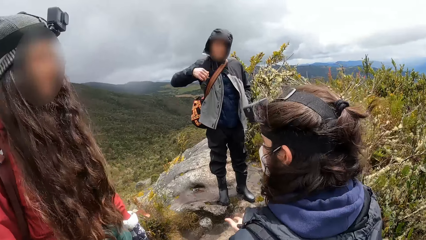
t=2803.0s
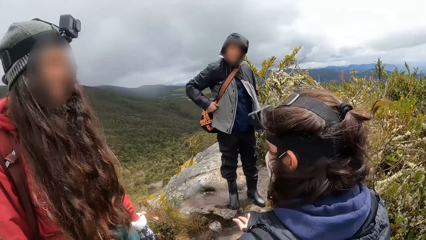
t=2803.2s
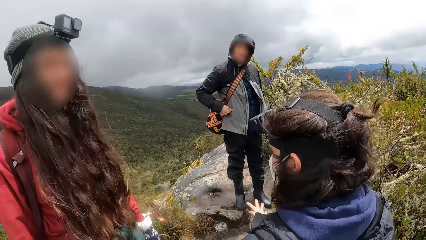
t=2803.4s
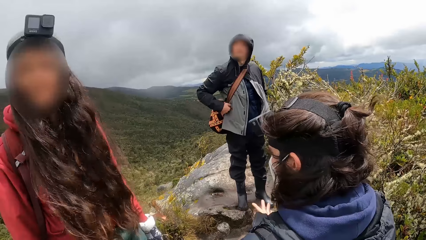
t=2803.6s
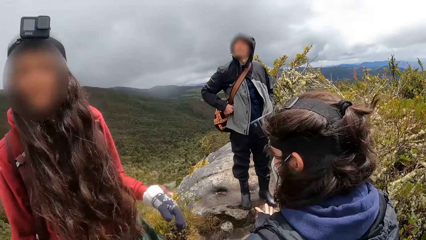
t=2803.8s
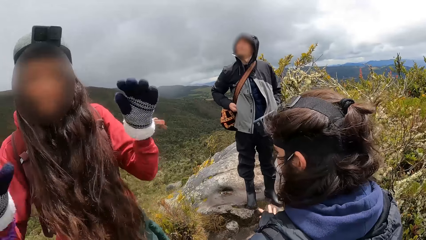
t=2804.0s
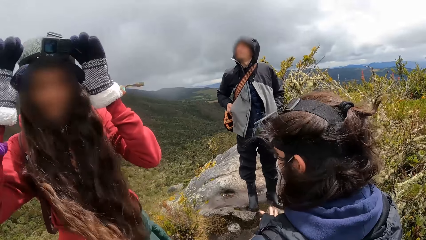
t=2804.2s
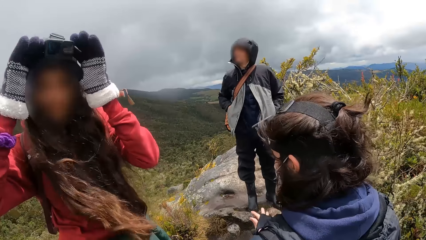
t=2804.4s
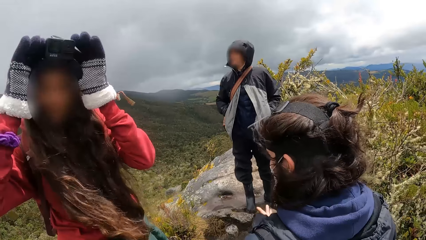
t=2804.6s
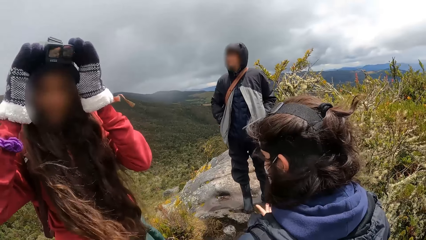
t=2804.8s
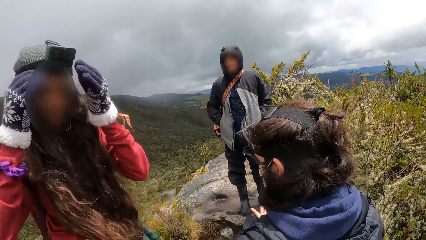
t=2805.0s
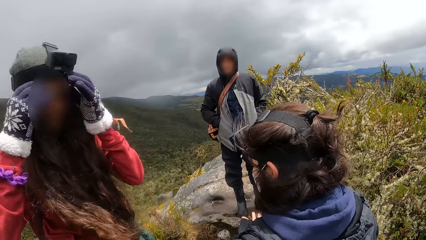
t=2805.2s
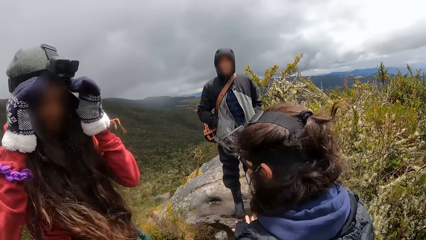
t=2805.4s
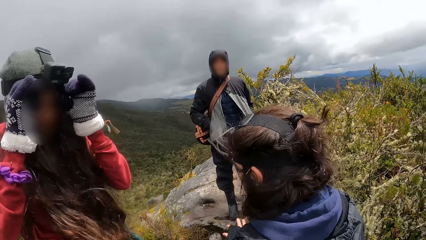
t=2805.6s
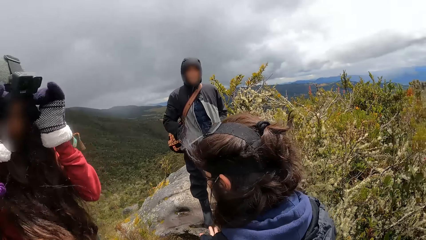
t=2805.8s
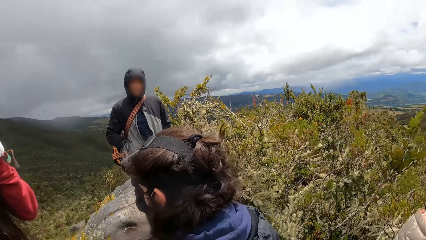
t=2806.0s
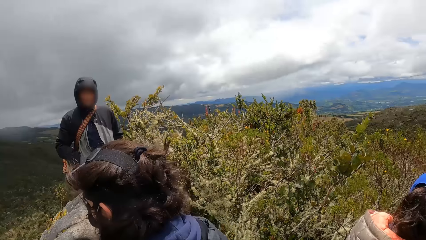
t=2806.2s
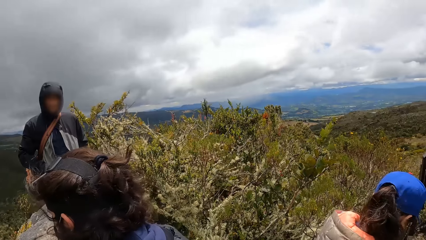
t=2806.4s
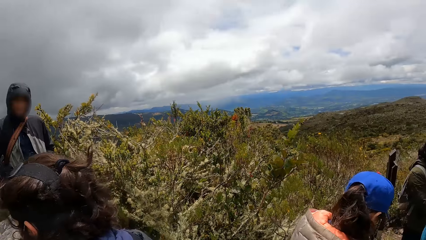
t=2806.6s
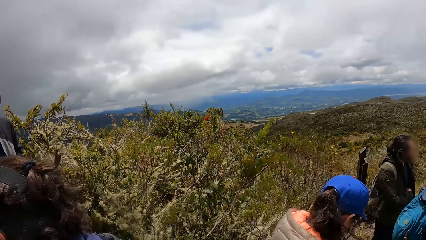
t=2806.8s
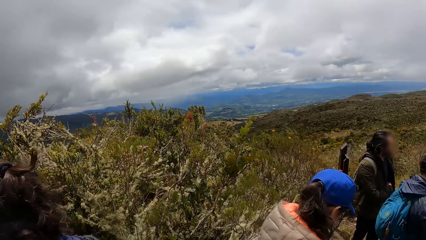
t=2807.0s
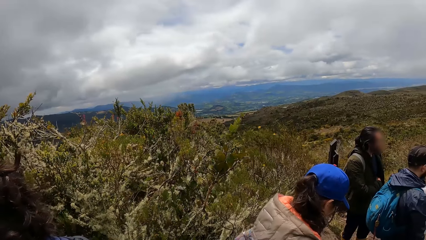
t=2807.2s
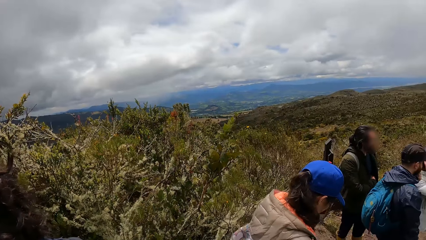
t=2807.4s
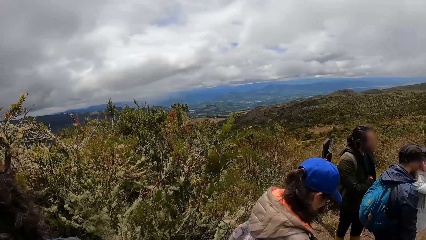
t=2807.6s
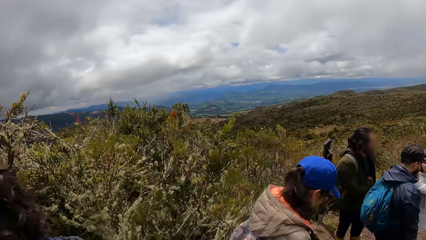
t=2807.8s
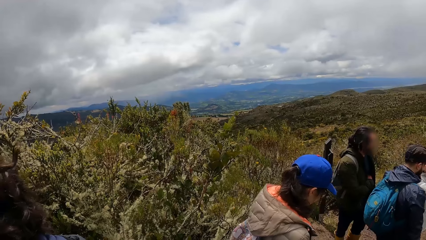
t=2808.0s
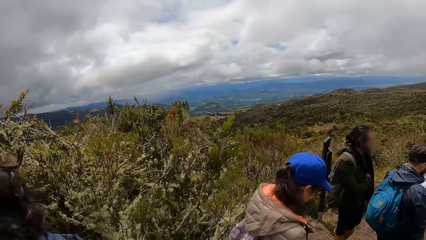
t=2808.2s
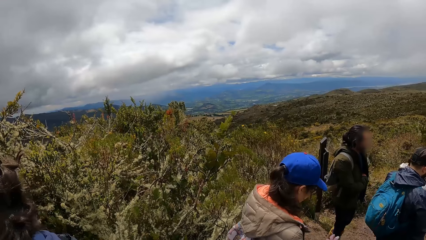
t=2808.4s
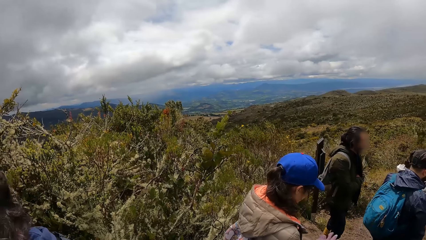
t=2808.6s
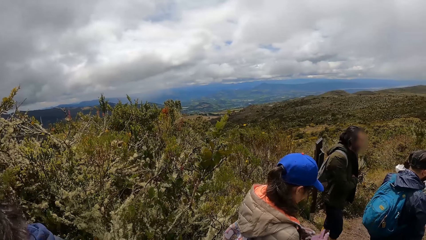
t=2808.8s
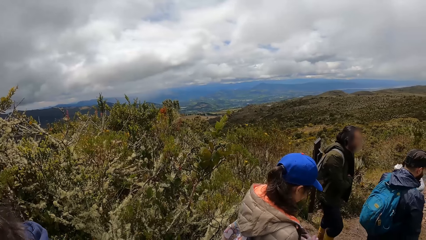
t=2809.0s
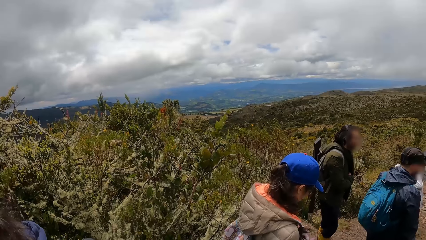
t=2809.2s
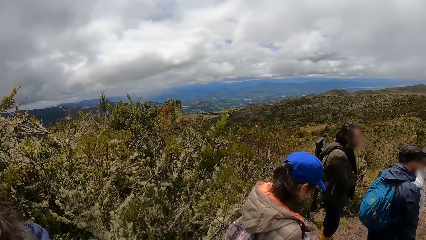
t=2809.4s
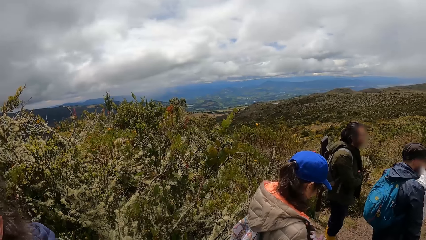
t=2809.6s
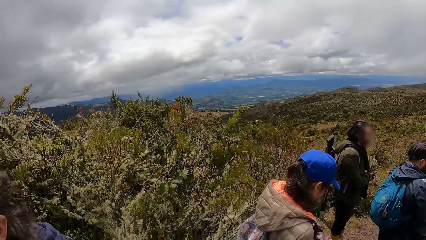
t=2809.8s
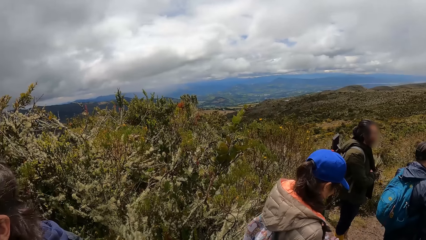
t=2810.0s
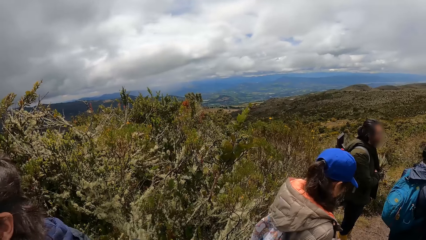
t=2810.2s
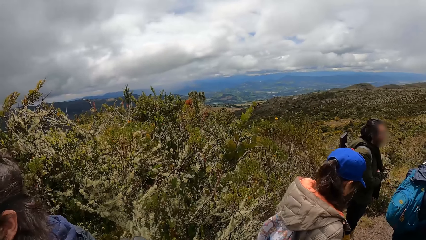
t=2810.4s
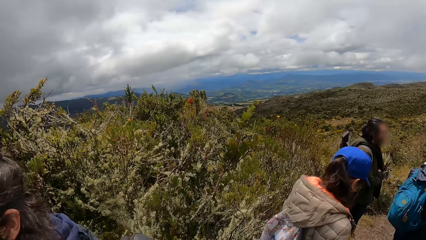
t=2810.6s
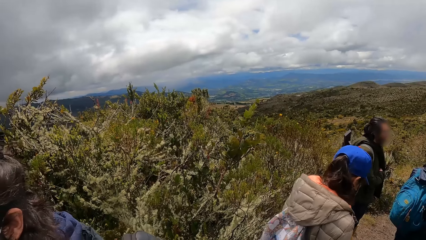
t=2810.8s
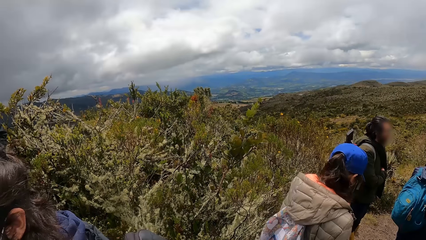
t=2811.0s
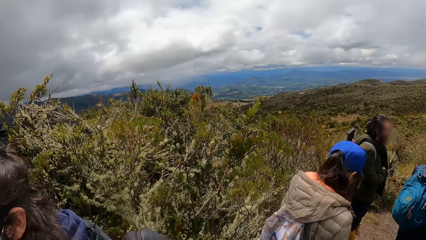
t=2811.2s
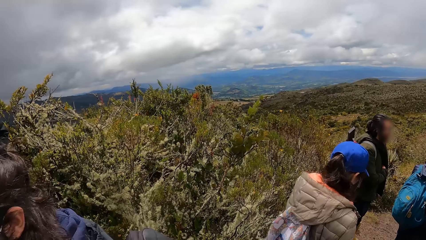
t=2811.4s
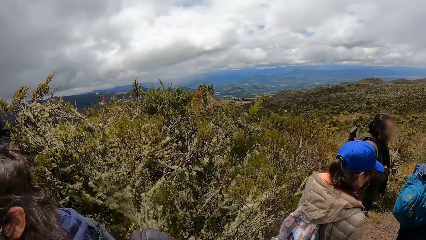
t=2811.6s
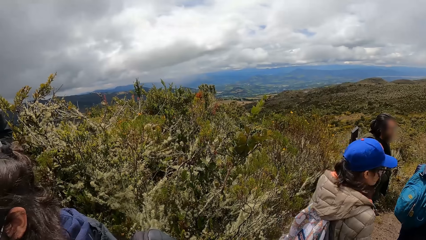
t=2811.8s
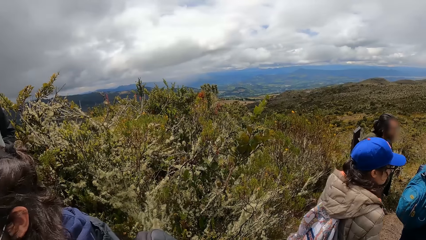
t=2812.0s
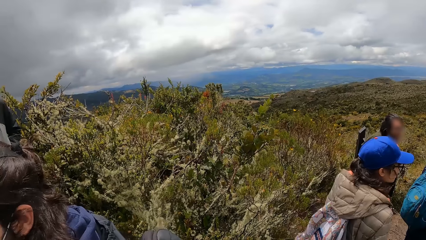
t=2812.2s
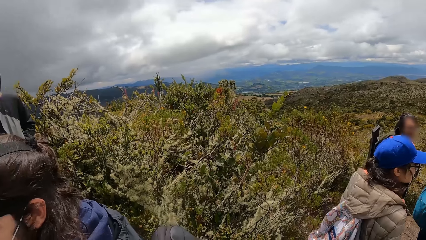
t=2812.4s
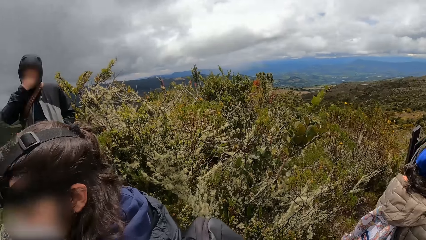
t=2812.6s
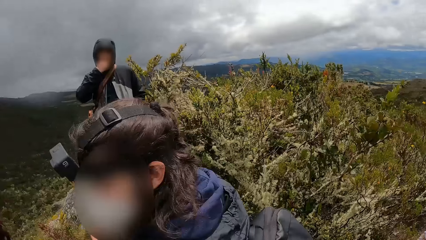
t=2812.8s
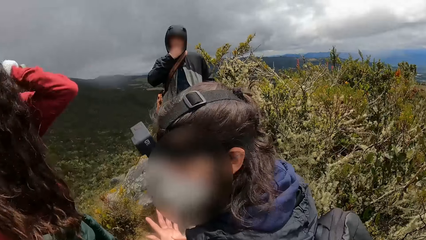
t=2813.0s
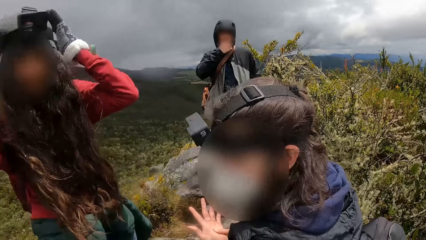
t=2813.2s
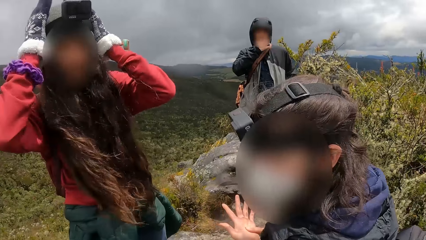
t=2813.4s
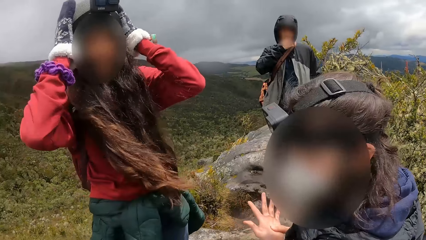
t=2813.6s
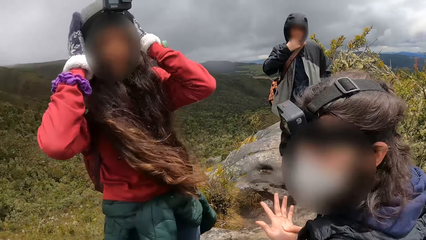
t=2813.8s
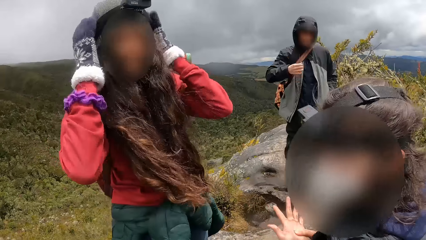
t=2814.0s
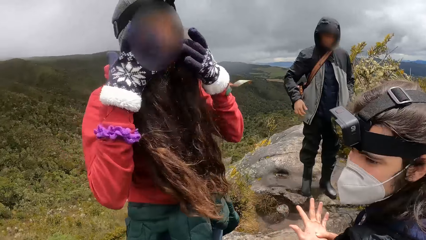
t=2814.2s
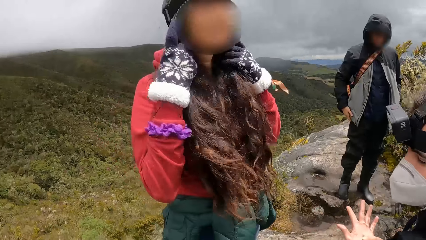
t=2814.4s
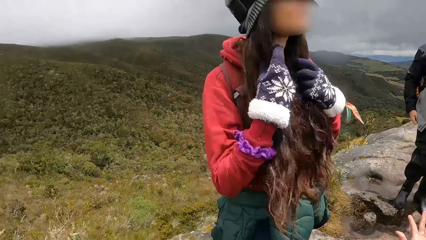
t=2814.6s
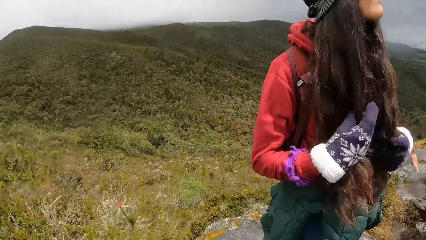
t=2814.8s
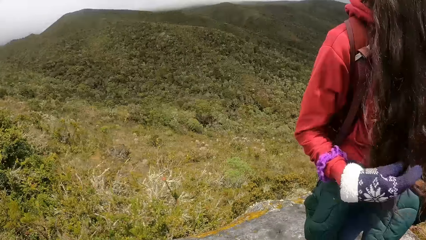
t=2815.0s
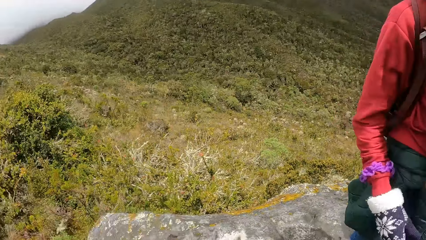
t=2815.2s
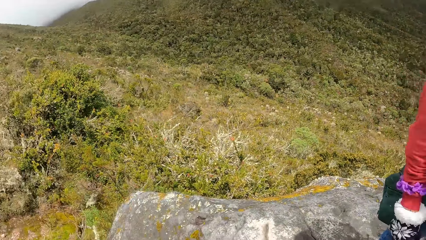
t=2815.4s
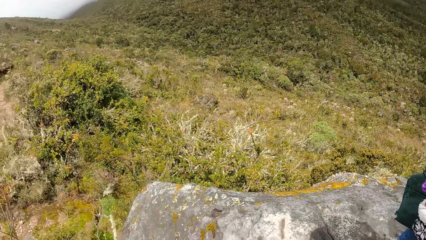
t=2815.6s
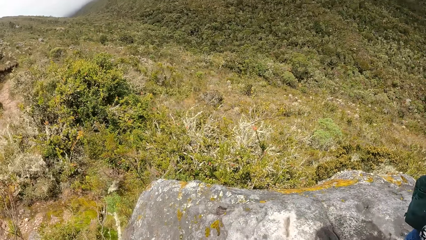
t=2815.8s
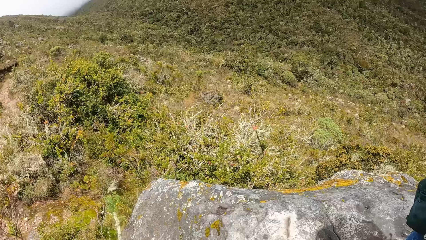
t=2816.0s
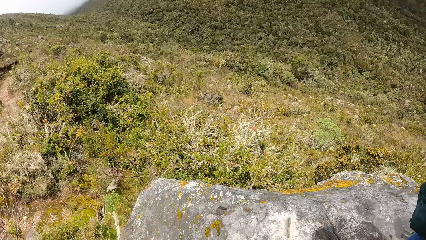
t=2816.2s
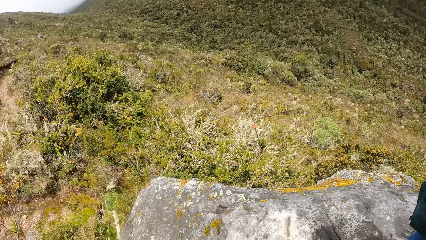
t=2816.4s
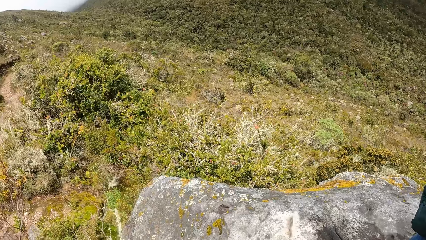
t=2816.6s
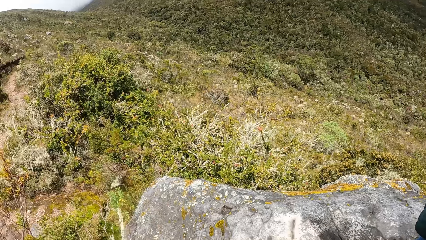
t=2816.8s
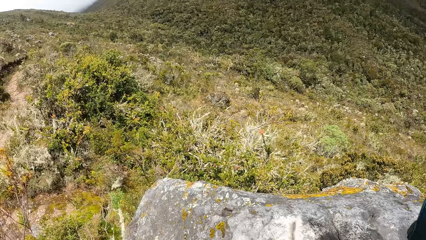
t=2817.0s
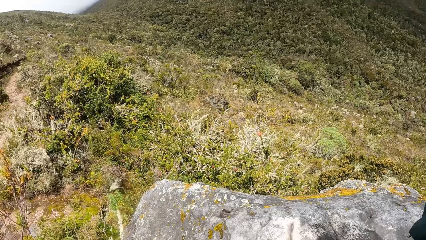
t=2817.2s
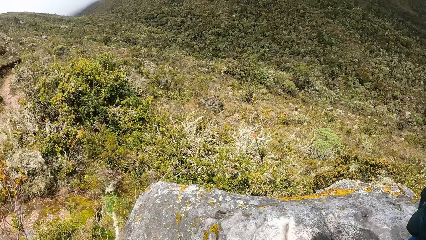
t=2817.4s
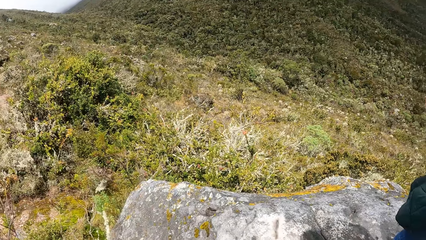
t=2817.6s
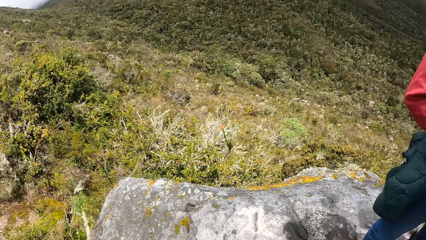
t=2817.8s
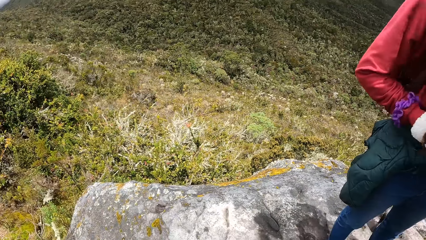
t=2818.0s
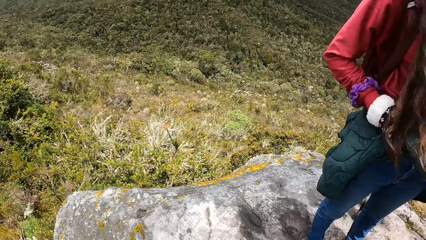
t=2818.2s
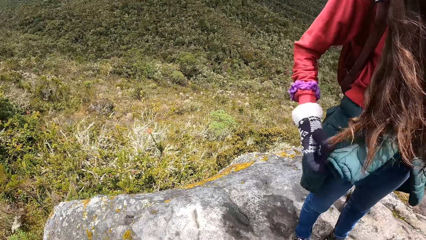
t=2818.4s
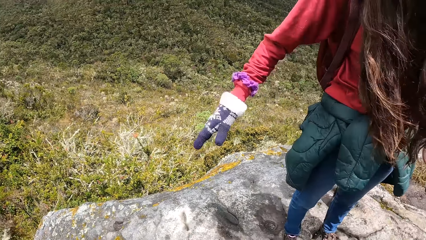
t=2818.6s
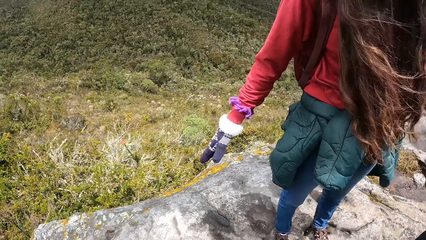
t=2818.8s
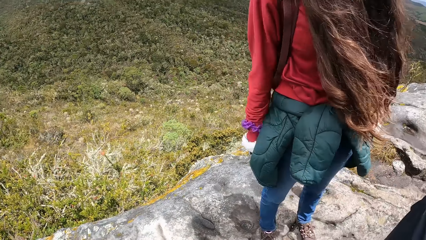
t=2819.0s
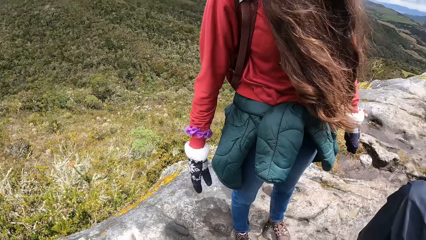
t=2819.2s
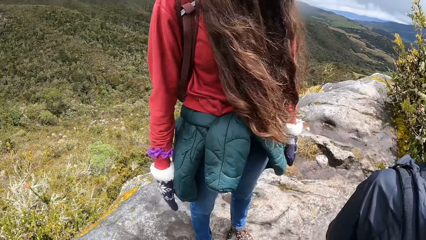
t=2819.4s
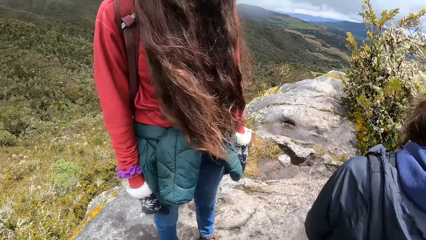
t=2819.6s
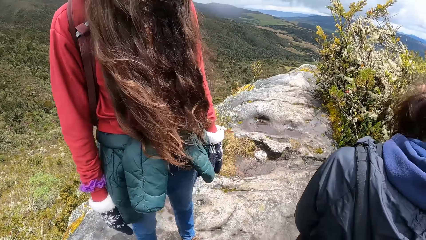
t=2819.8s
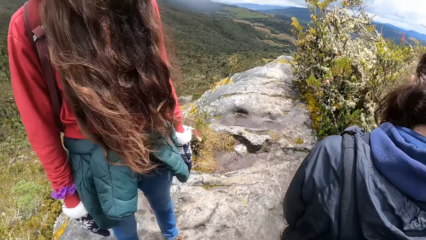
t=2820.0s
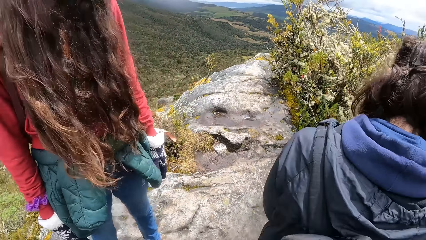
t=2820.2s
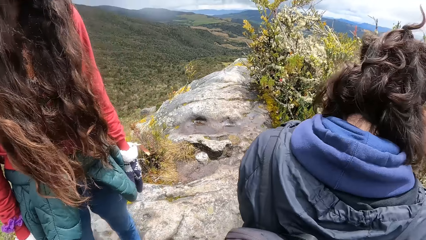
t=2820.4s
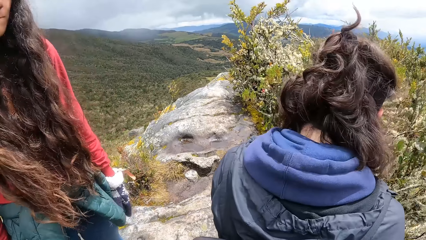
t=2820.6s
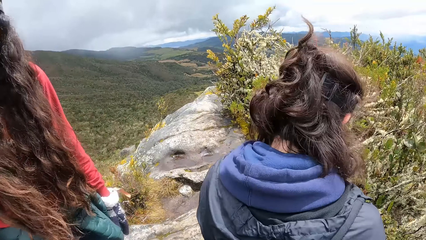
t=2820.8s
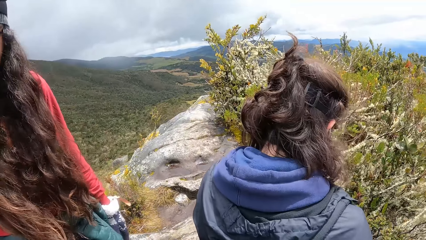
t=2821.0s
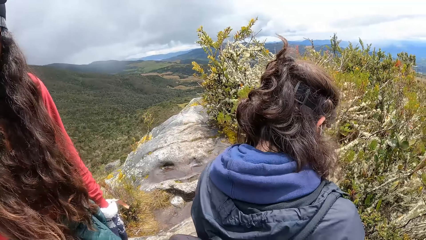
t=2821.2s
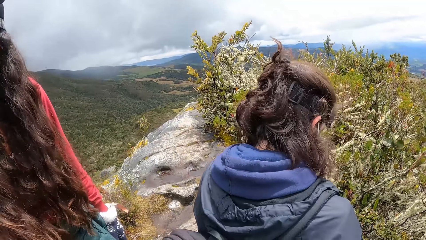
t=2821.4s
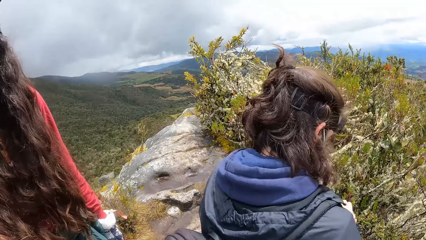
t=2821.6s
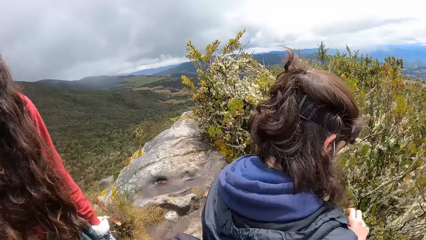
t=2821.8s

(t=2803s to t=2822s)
The woman adjusts a camera on her head with her gloved hands. She adjusts her hair with her gloved hands.
